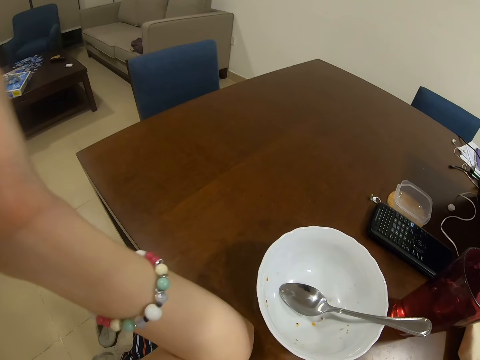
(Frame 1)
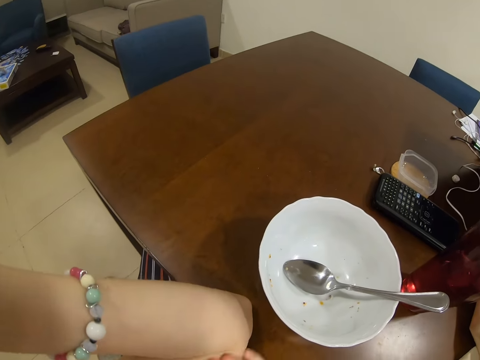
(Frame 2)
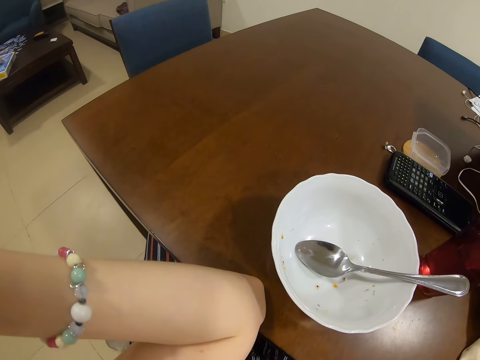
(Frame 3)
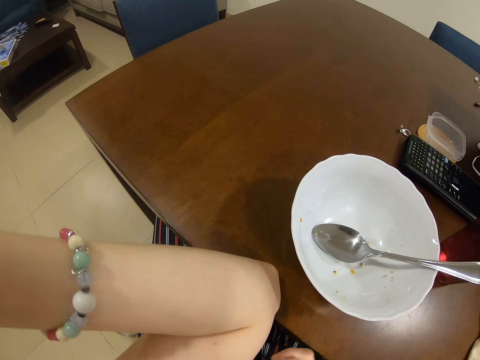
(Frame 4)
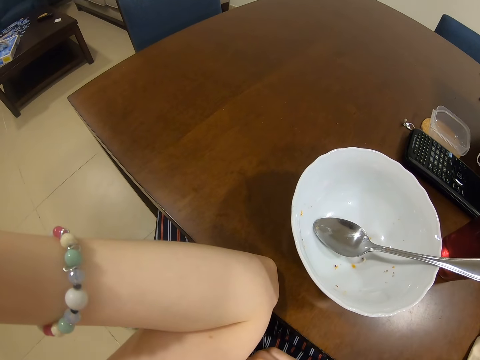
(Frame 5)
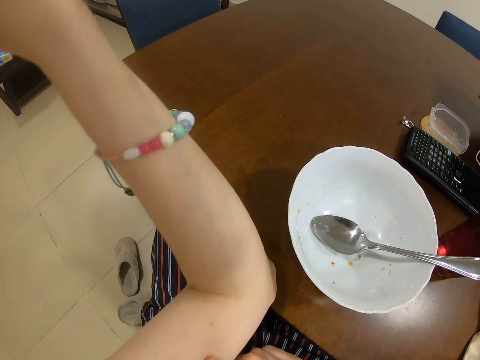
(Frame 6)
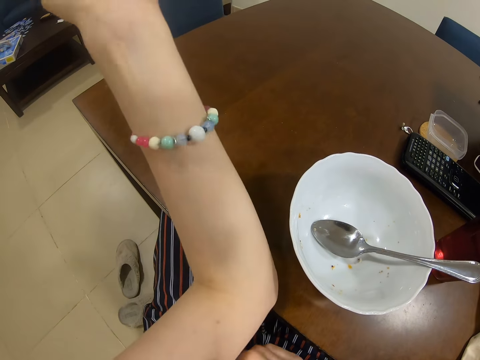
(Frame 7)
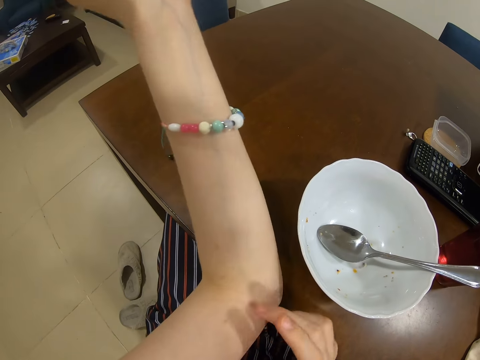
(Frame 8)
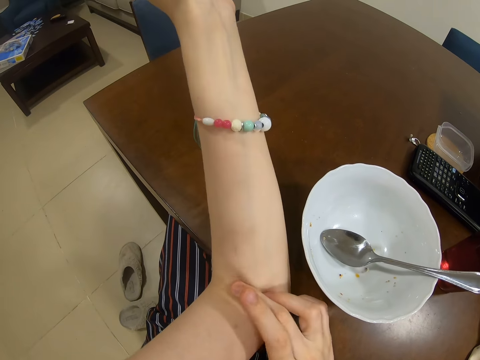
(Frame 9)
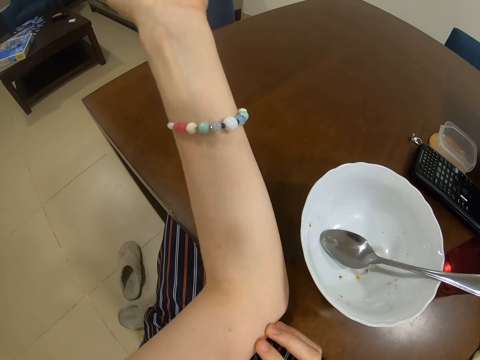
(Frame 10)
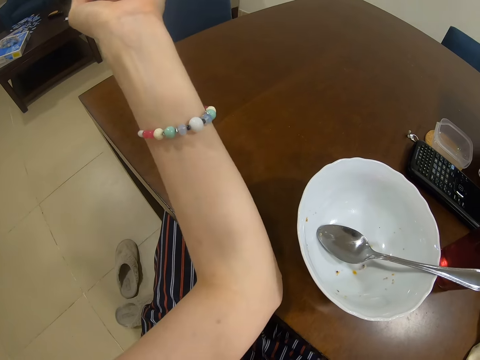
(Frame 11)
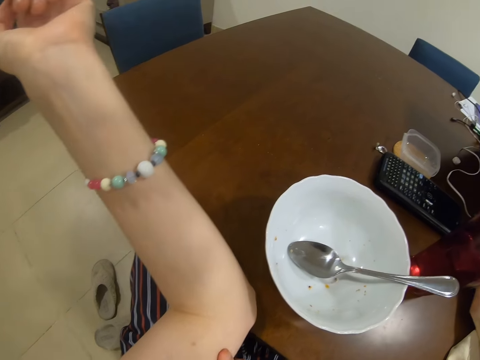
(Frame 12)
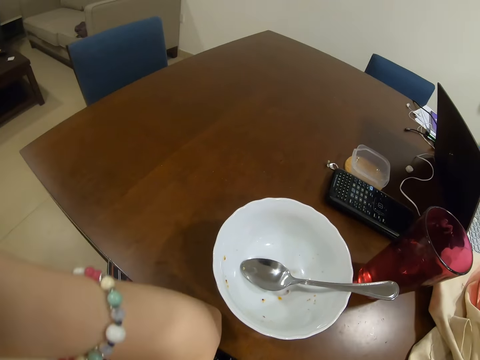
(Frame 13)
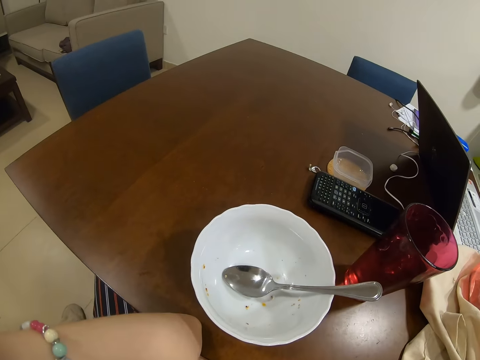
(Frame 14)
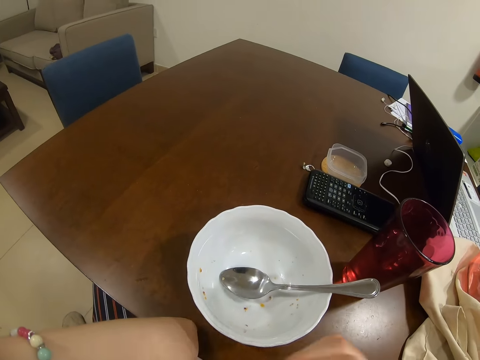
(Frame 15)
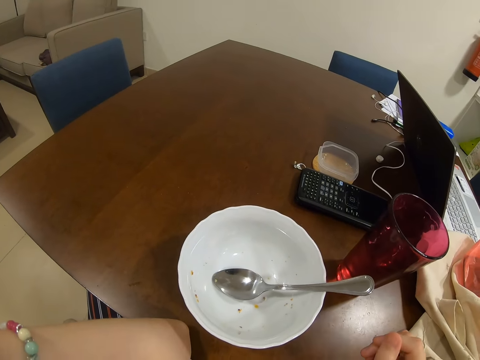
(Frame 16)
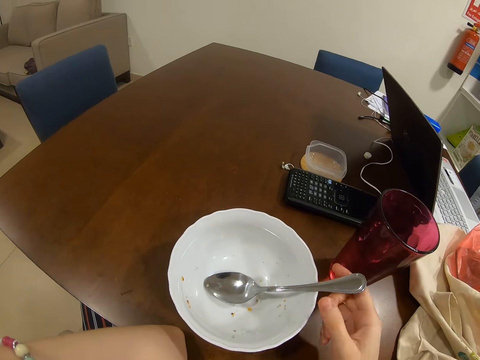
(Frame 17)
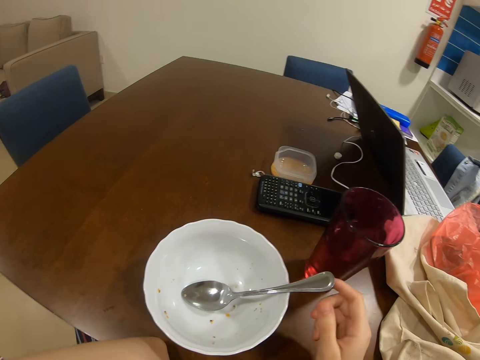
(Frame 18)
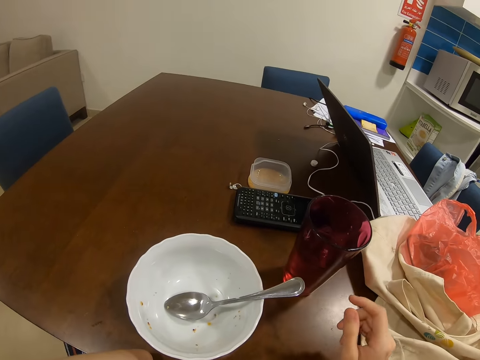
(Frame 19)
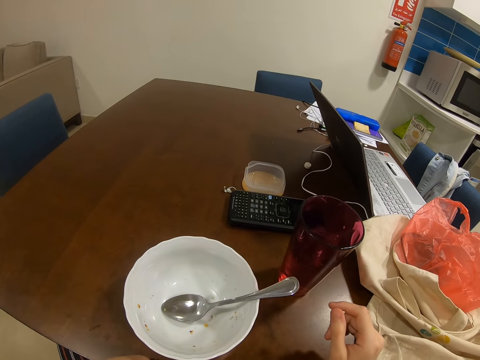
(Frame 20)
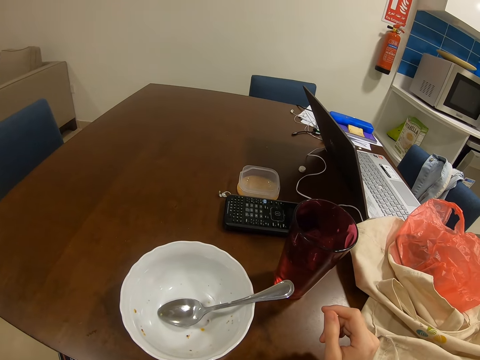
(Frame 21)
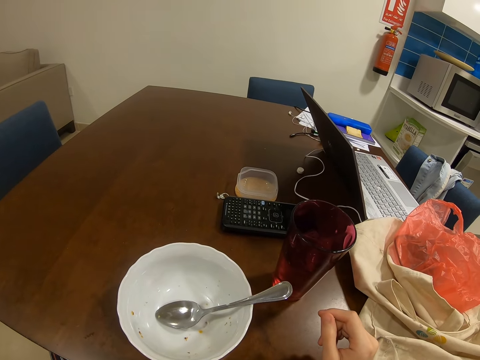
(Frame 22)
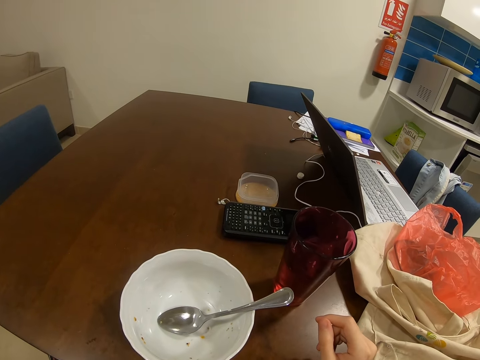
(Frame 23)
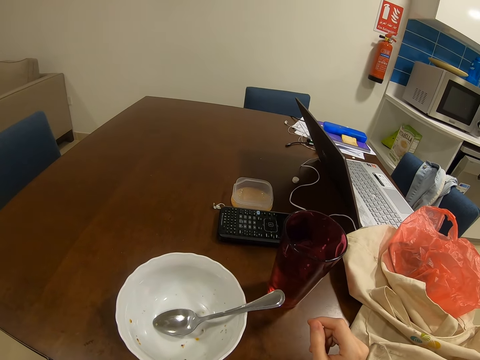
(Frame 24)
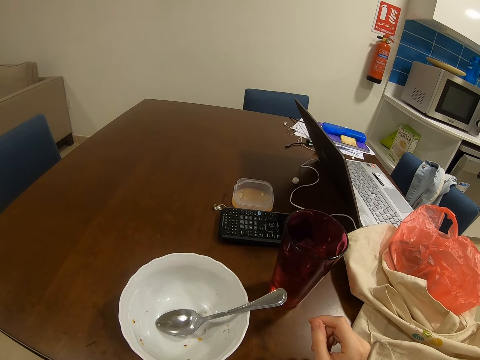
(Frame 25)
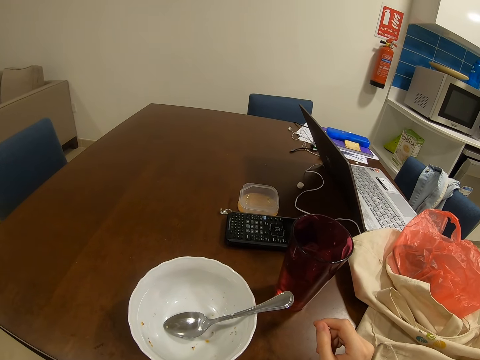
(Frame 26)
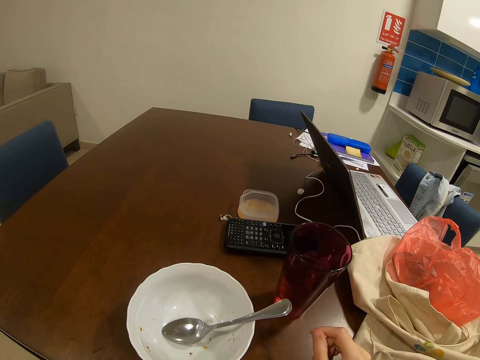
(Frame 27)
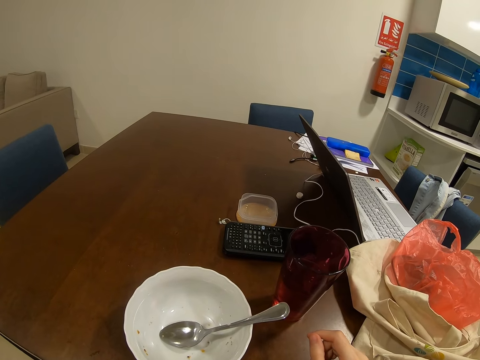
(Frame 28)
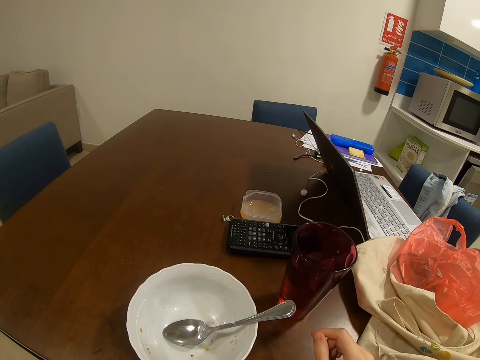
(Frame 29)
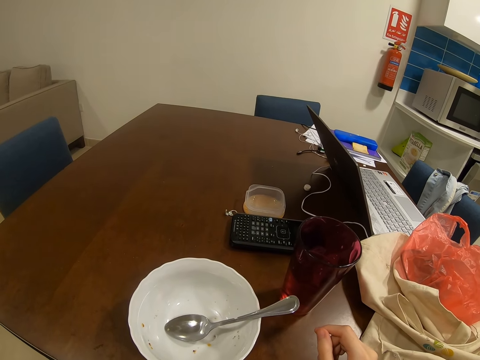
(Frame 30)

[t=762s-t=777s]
The camera wearer rubs hands.

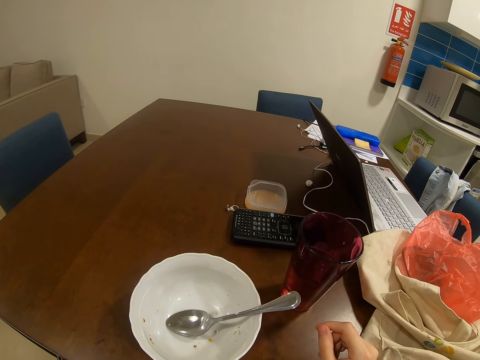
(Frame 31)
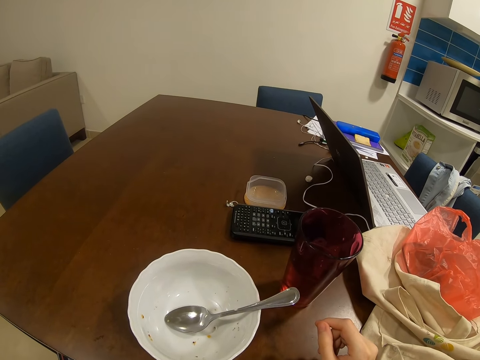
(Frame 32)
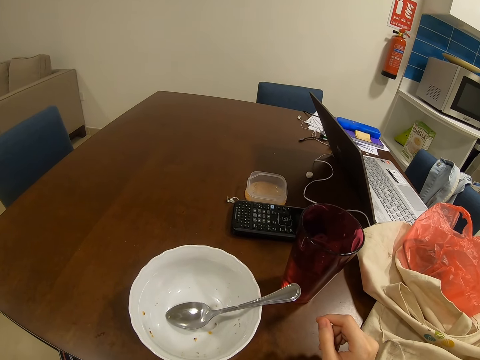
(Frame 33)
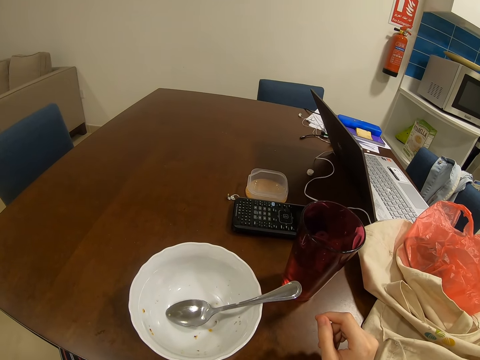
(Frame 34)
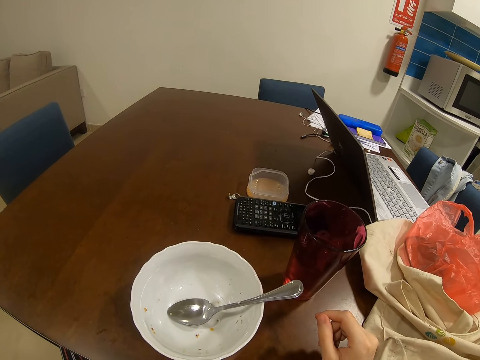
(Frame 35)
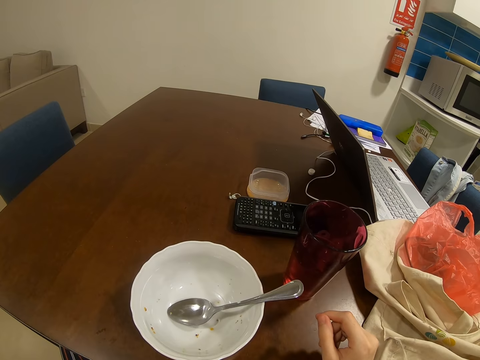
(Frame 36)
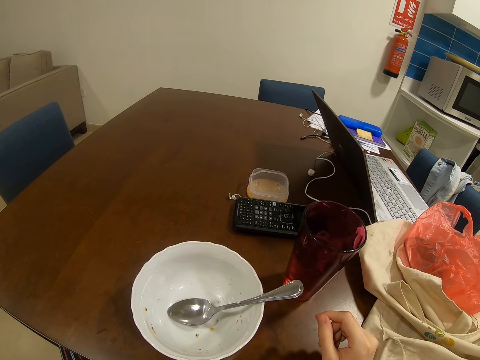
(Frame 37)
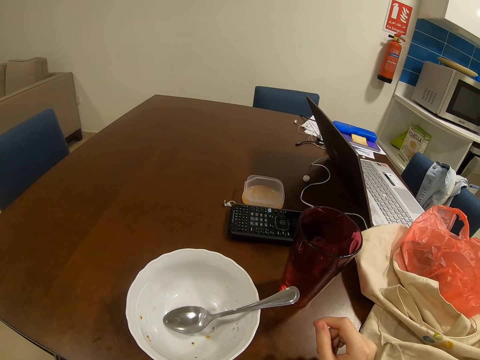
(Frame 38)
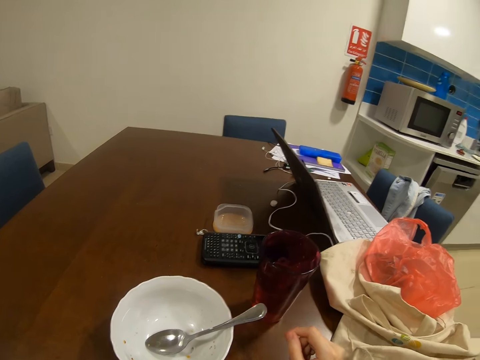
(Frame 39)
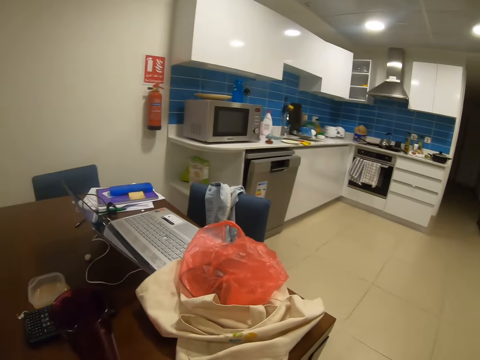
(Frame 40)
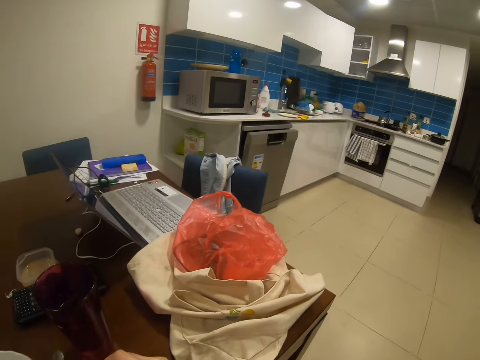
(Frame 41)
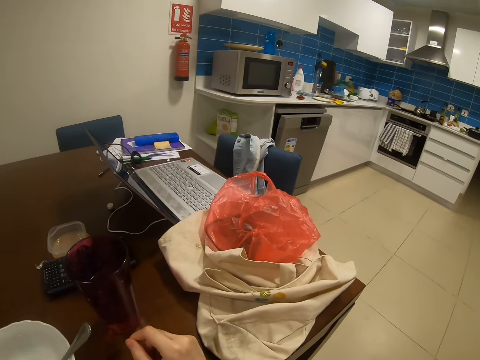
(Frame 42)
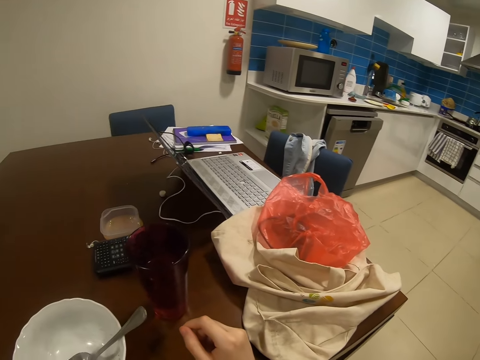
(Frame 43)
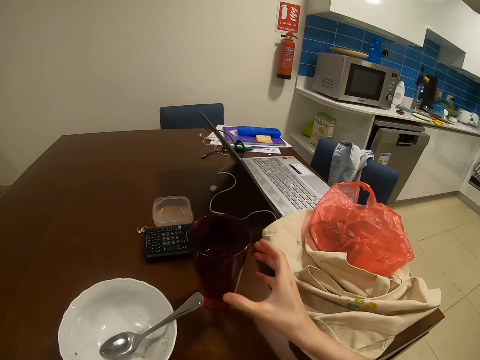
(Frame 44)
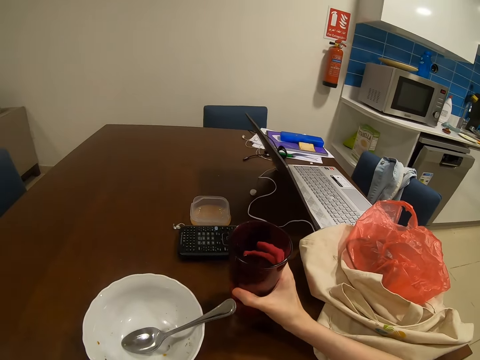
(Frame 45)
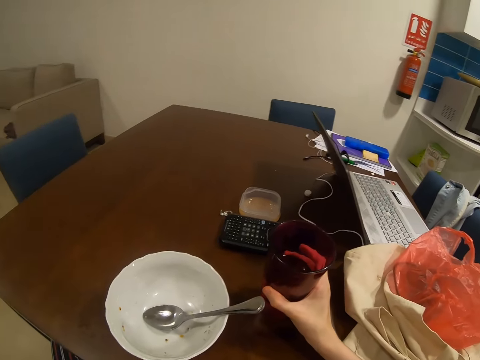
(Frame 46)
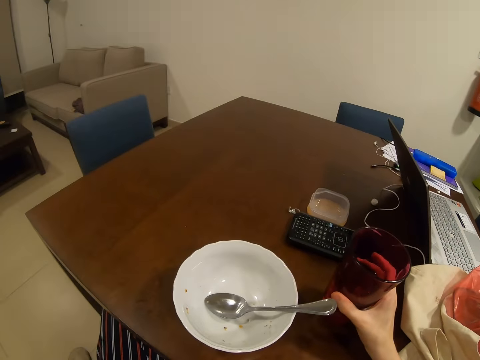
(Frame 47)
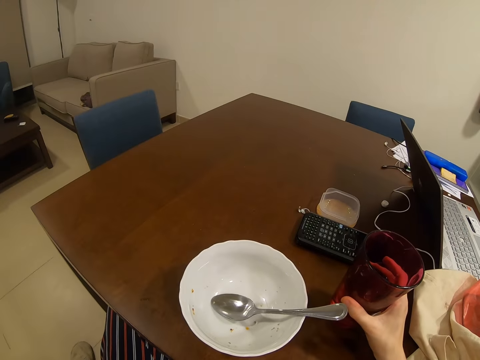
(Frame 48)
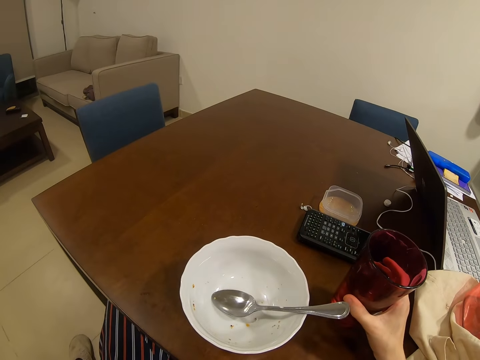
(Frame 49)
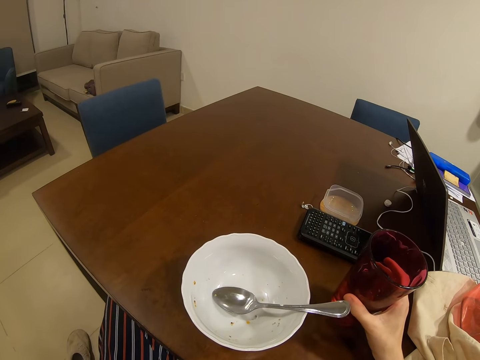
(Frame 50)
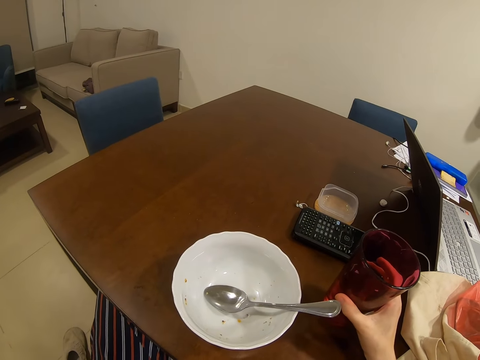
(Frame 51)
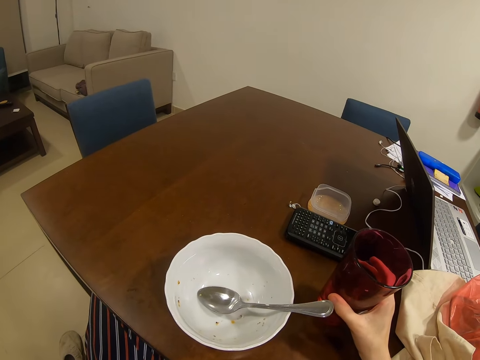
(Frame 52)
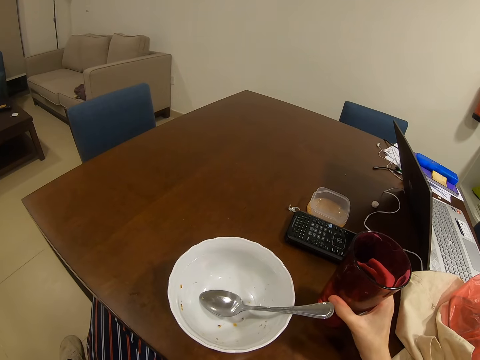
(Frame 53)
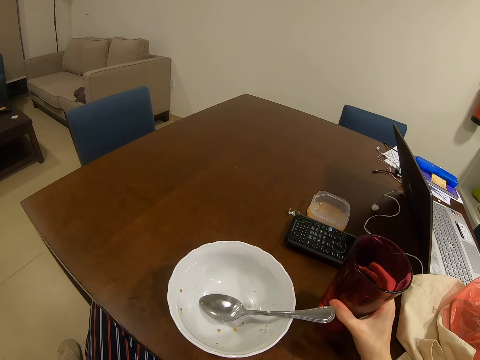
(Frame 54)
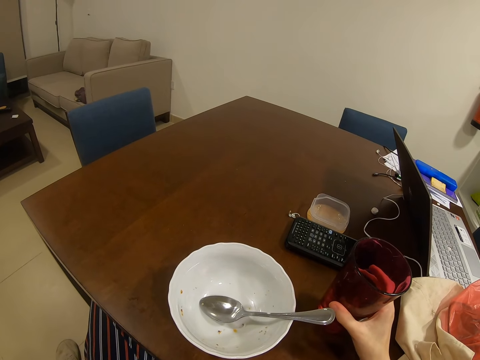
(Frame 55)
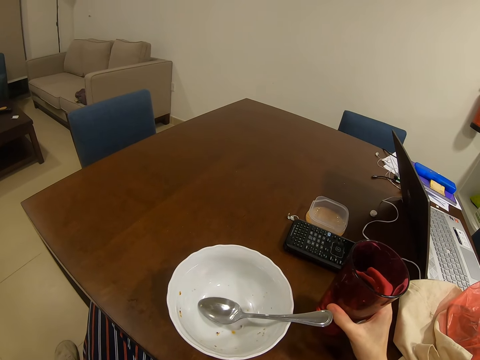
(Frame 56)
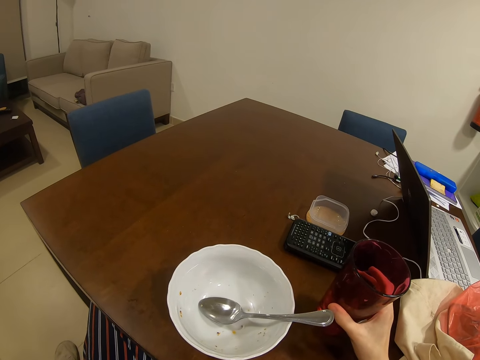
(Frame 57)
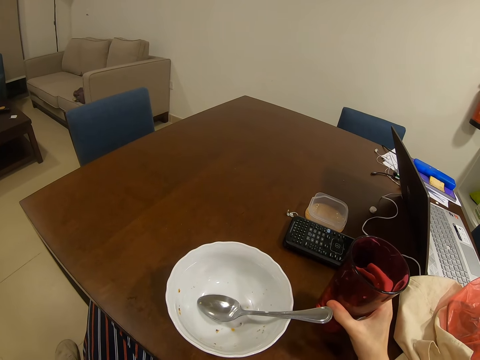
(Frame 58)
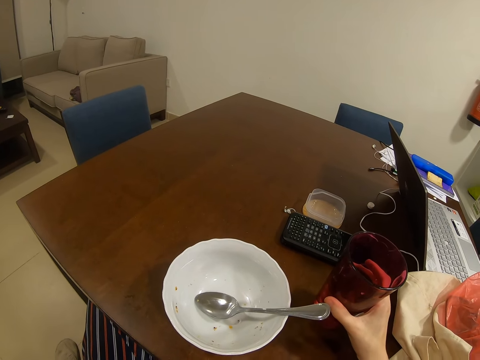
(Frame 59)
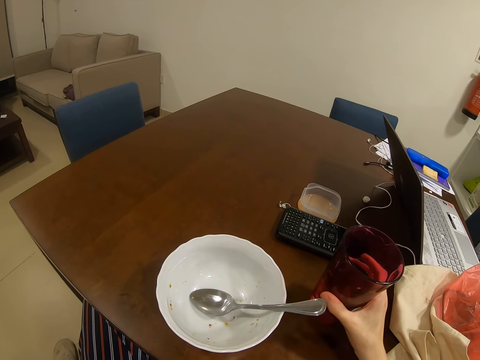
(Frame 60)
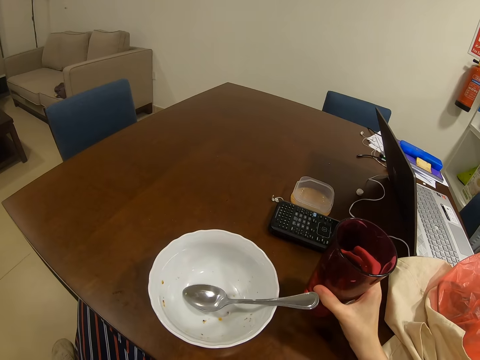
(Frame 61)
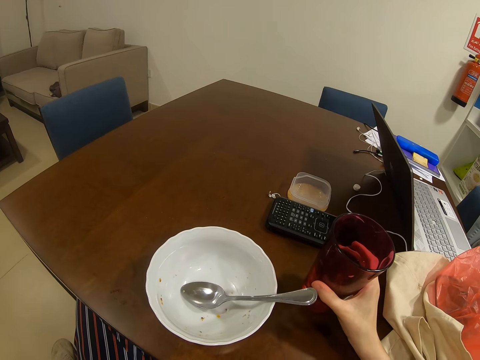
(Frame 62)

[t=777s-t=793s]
The camera wearer looks around. They hold a cup or glass of water.
